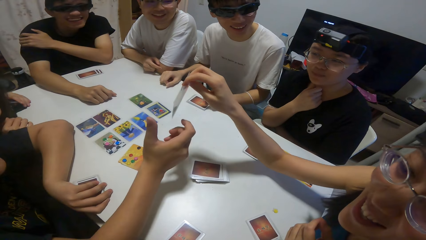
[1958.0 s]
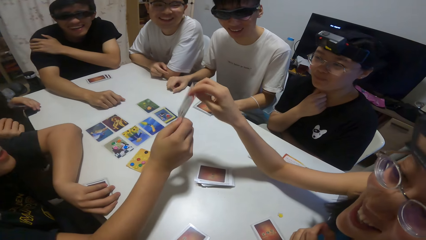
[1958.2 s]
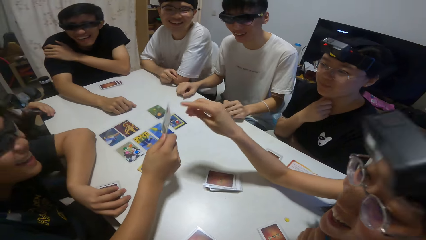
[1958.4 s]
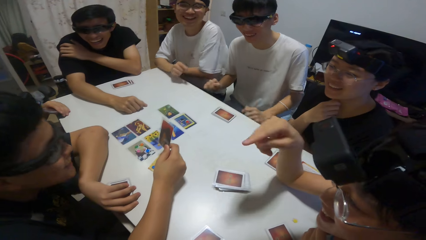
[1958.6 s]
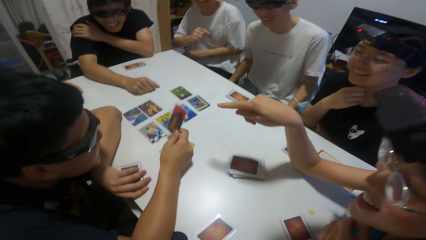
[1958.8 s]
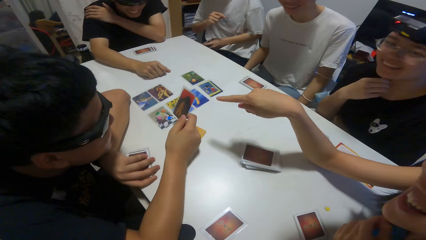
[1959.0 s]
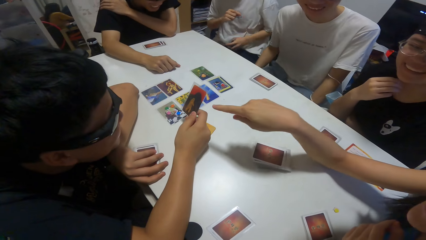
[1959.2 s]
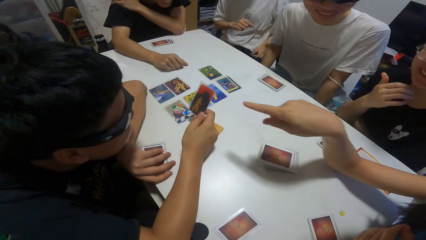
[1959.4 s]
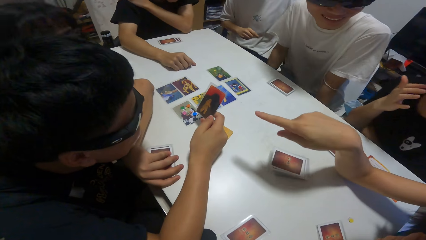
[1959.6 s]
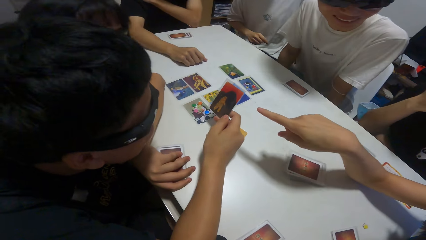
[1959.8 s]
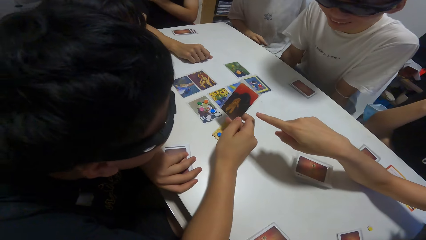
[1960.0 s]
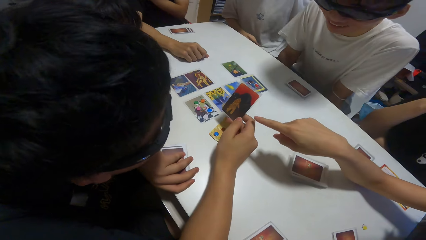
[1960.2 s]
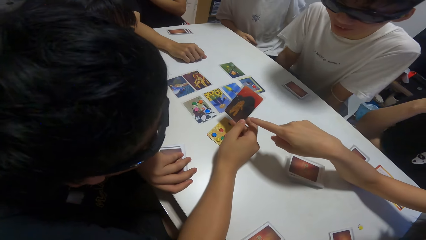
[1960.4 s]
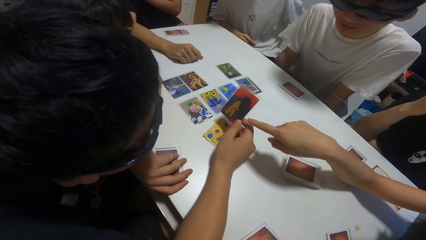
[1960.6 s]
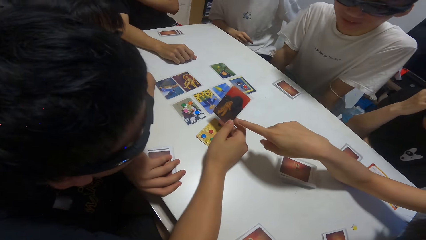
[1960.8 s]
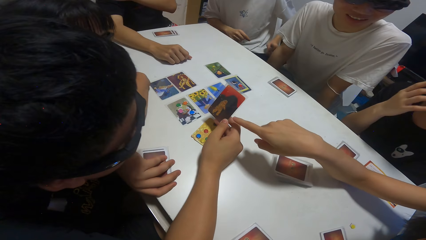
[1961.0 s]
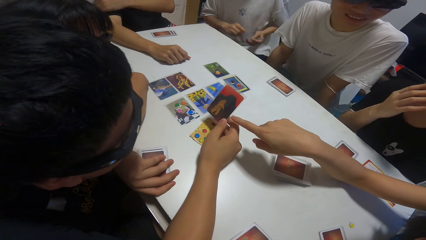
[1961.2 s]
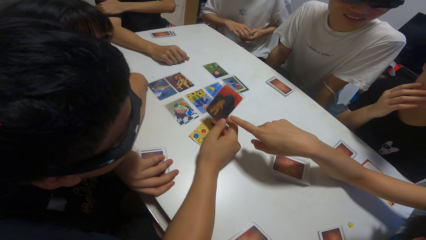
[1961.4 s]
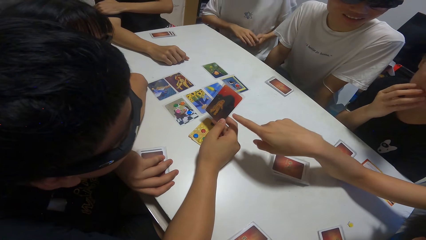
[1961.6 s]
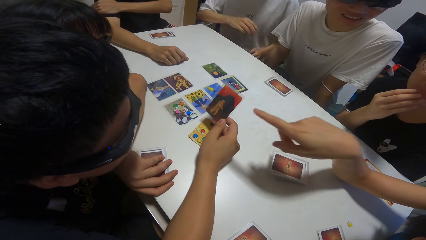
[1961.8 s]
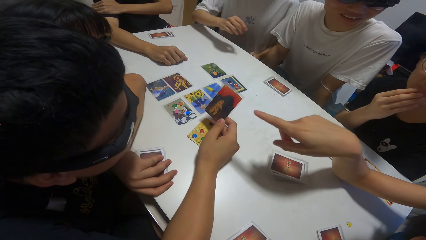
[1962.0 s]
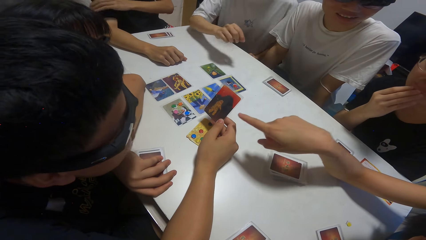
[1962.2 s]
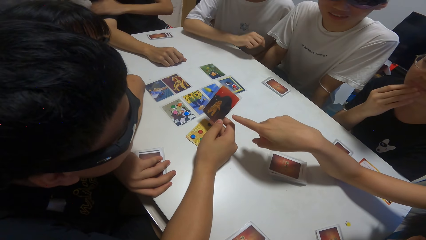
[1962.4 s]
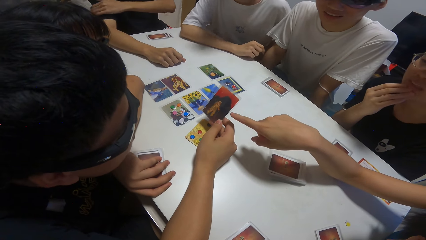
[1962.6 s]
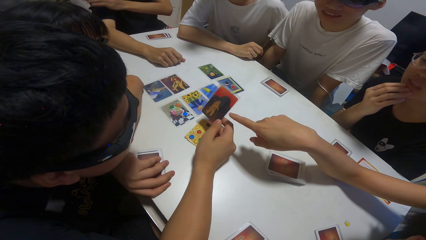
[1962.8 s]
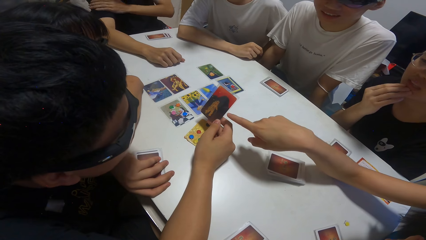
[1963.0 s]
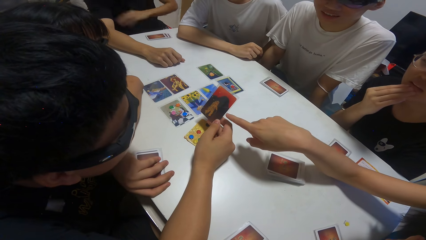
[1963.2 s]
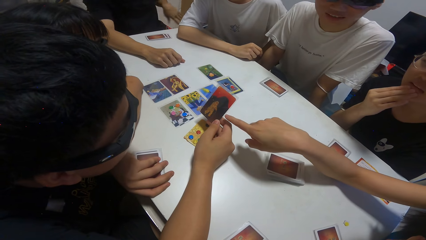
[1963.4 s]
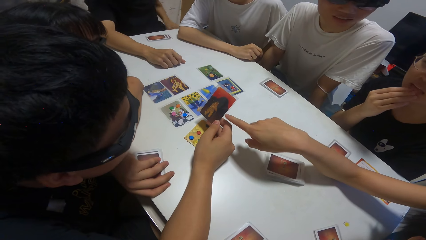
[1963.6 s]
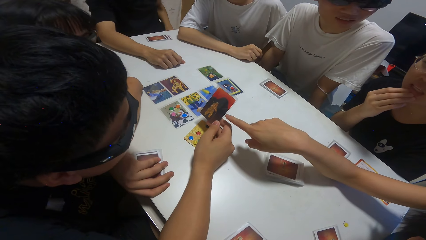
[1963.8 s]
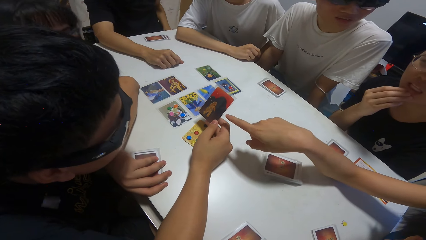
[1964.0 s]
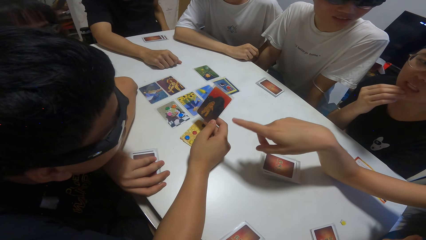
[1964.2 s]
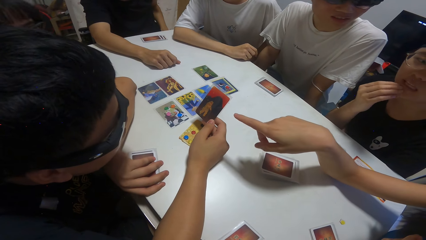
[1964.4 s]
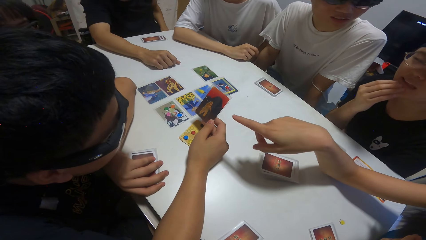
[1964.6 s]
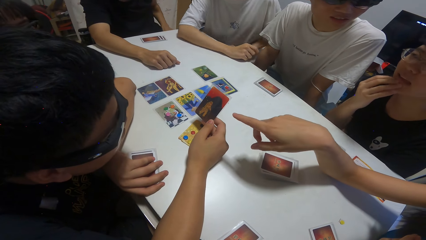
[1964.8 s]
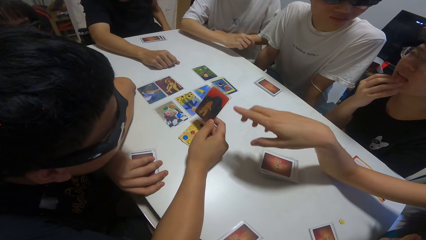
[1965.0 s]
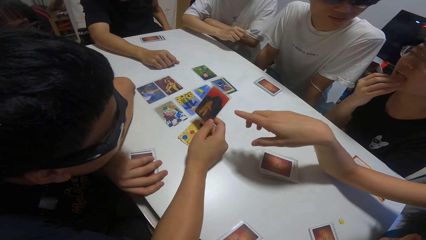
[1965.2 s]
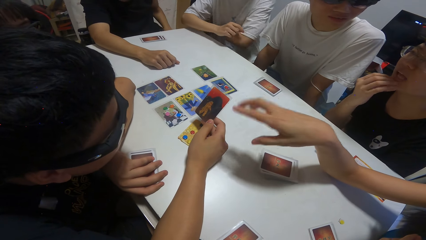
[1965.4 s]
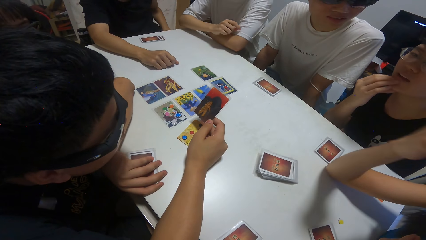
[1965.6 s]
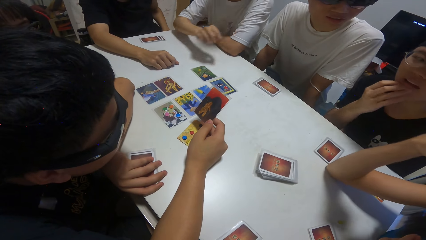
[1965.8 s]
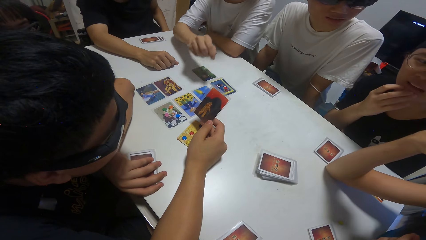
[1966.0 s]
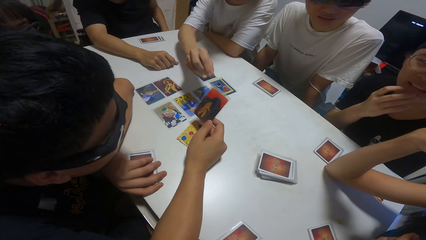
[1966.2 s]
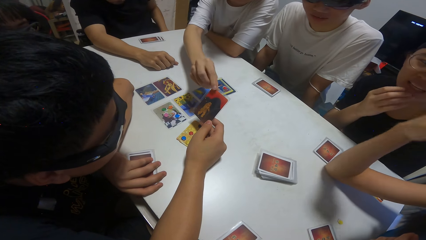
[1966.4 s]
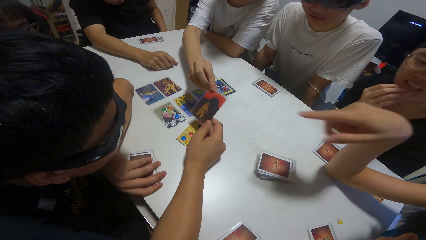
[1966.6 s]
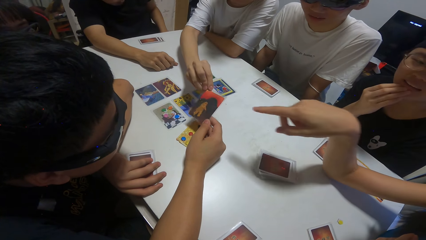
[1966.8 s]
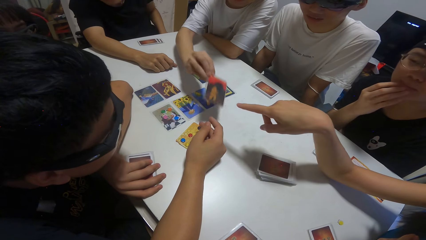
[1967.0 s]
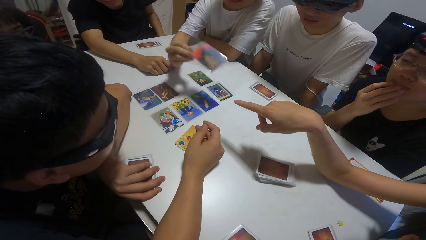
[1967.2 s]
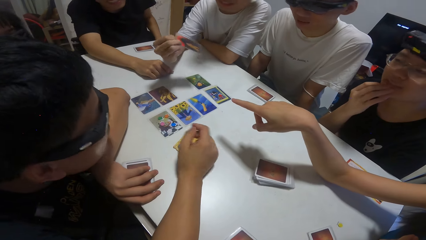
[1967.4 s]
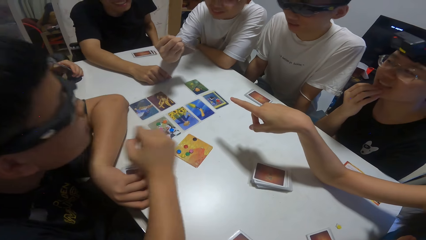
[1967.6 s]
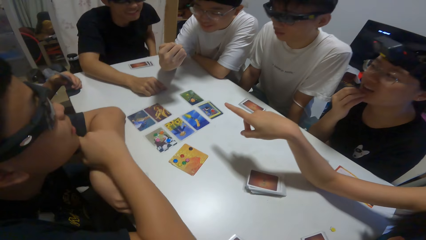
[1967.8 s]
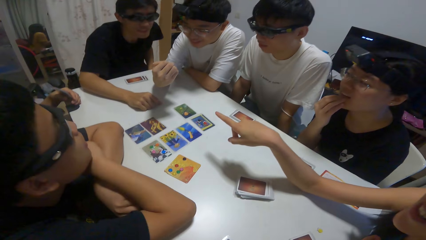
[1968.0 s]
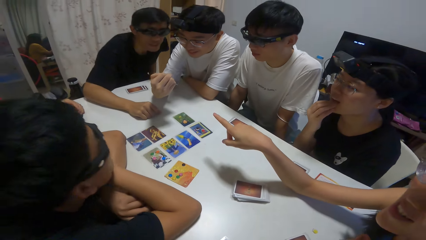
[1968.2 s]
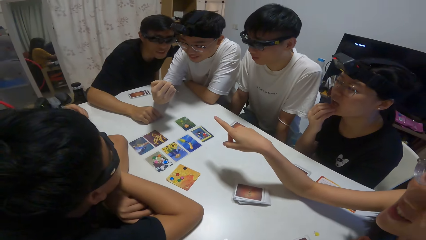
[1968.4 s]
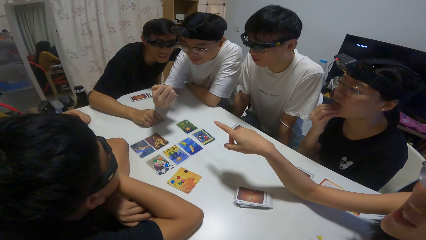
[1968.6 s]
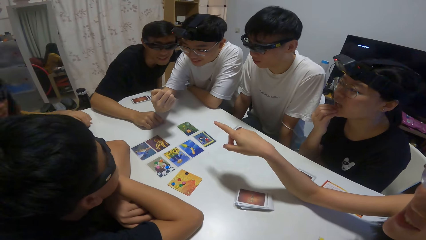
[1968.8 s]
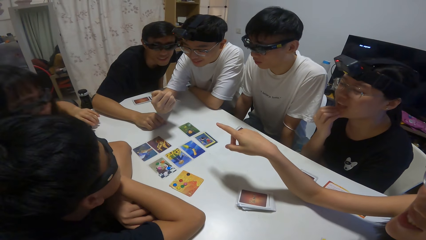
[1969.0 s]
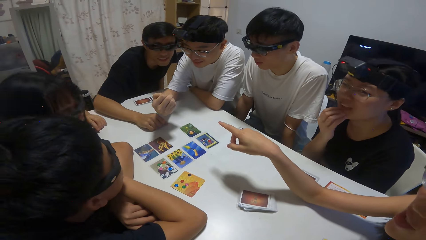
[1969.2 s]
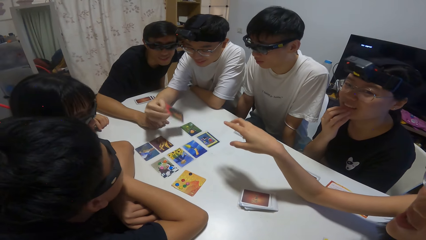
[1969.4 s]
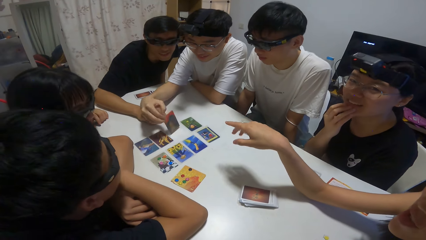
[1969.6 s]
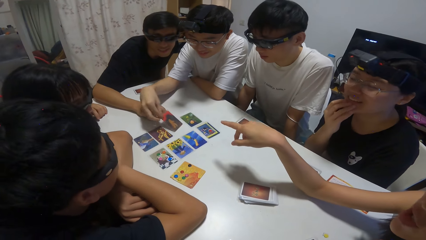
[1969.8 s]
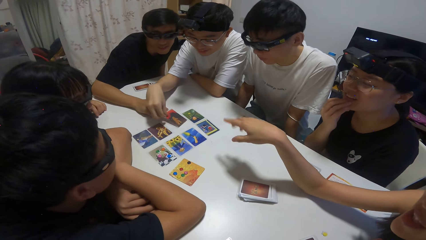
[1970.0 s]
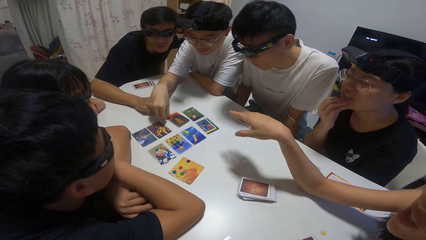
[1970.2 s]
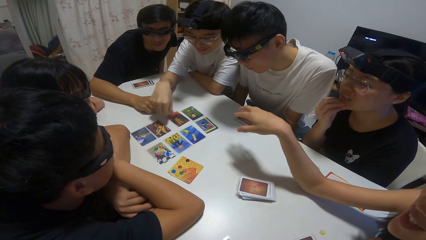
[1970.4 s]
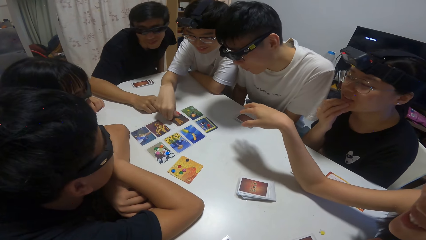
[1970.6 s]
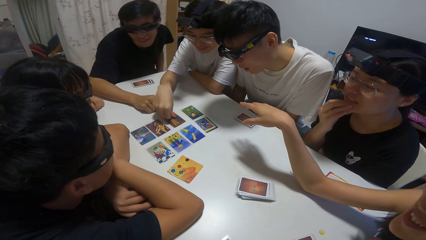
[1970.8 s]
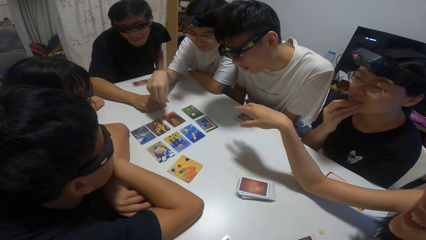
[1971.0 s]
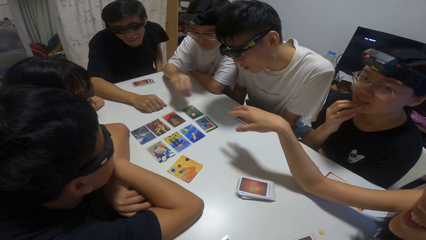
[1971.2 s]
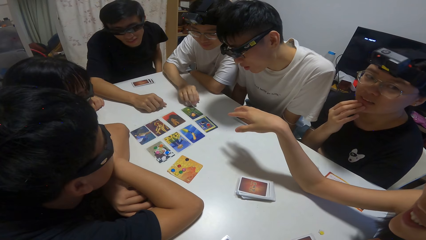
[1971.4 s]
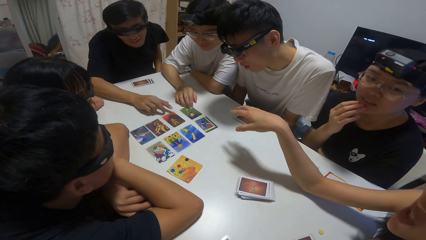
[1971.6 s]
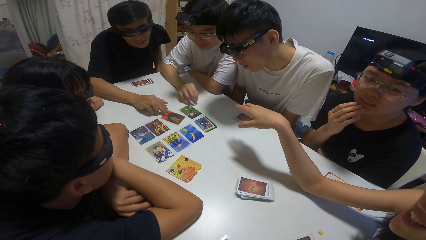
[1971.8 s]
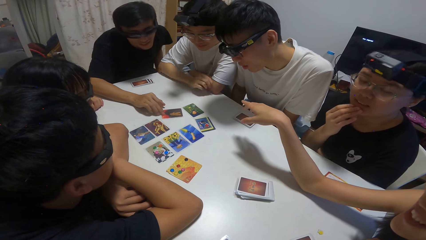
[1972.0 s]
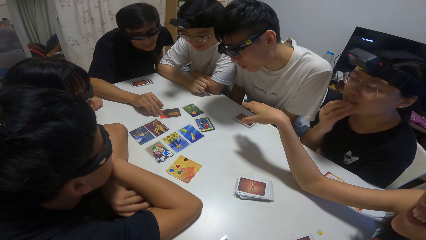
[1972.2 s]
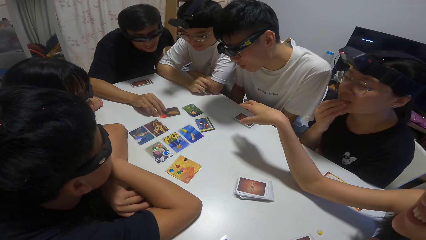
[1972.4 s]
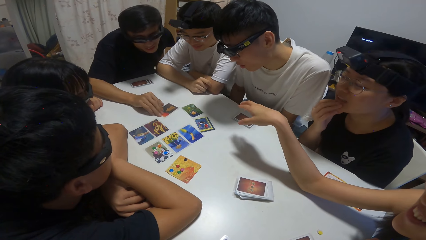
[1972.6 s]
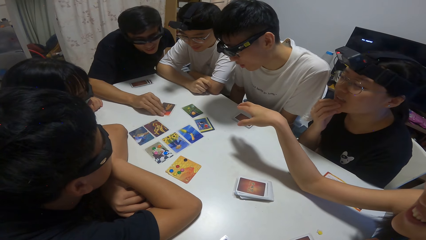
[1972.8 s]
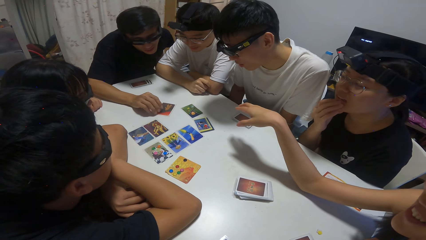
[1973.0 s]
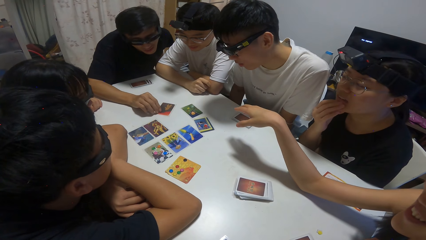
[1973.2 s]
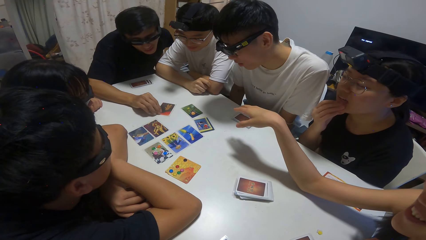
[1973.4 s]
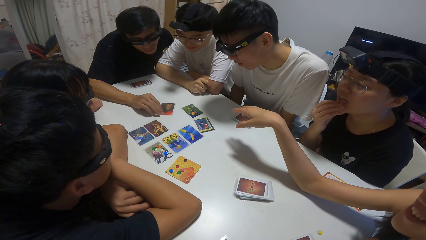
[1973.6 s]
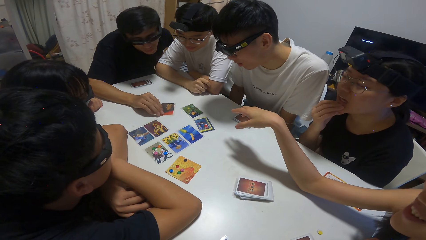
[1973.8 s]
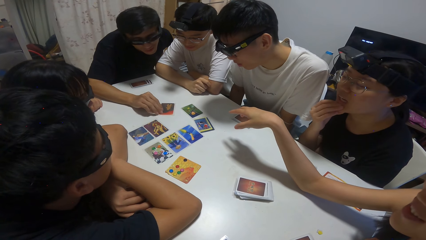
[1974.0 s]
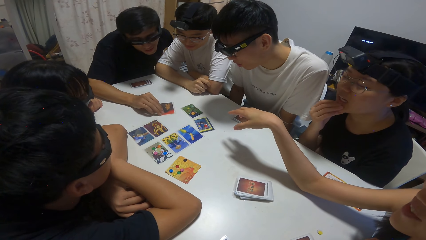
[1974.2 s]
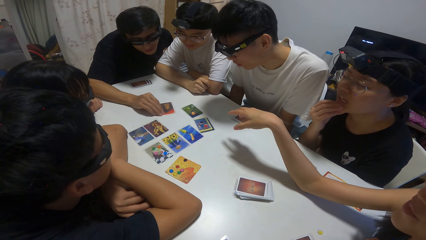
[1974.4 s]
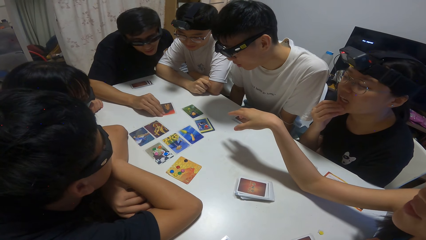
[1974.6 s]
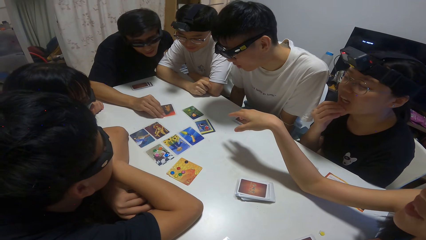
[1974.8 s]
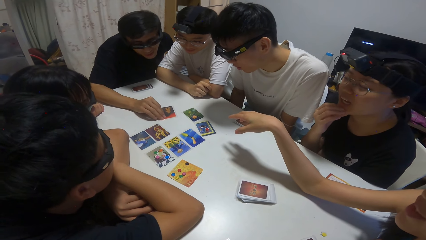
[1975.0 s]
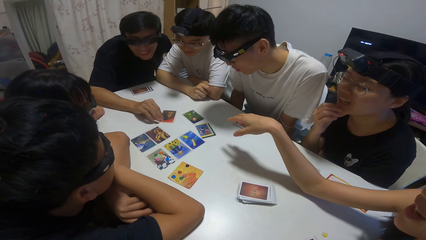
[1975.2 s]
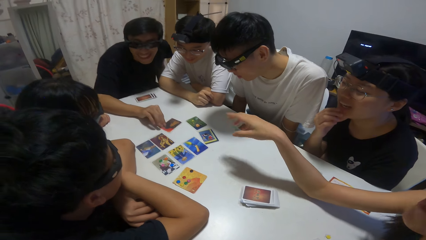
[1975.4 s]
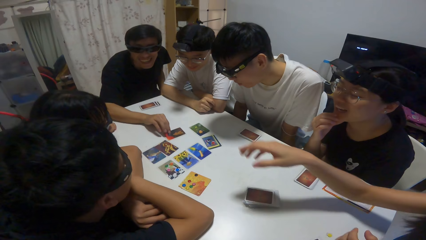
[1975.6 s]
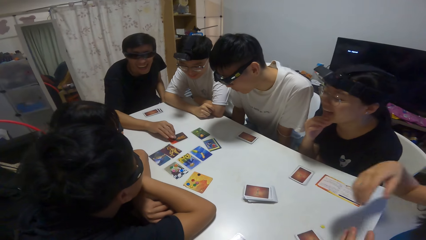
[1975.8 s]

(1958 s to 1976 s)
A woman passes the card to a man. A man takes the playing card from the camera wearer. The camera wearer points at the playing card. Another man collects the card from the first man. He holds the playing card and stares at the card with a third man. He drops the card on the table. A man checks the card on the table. A man holds the playing cards.
